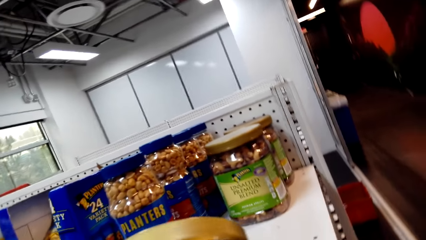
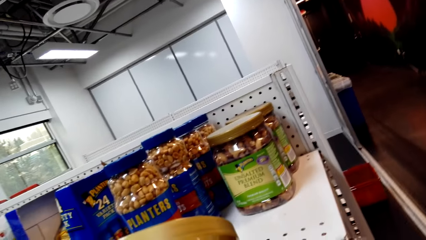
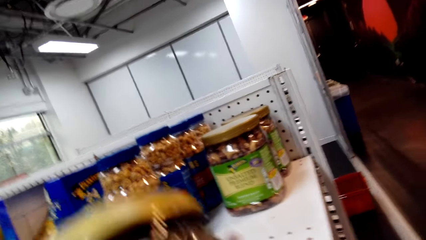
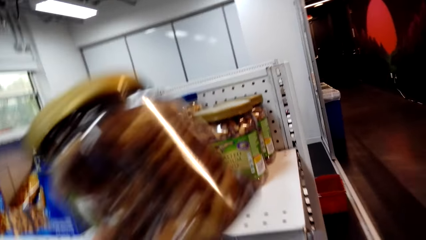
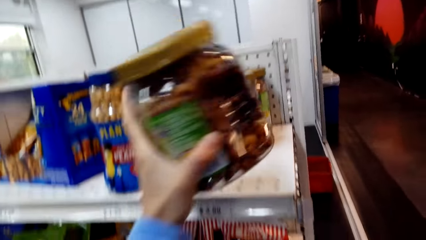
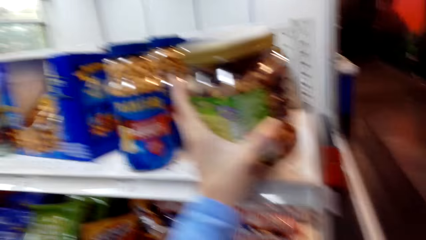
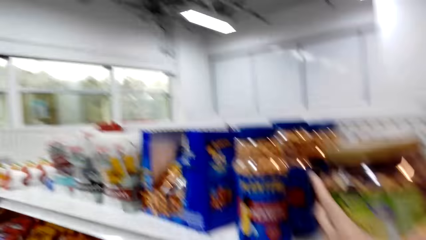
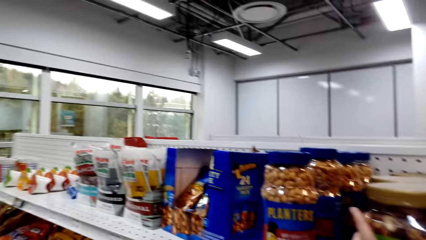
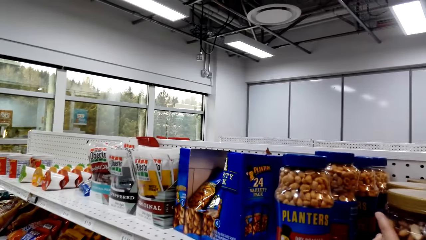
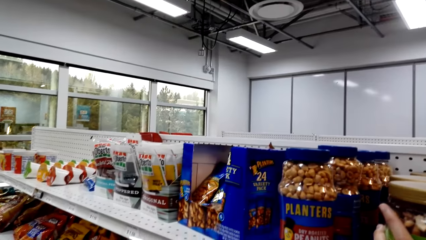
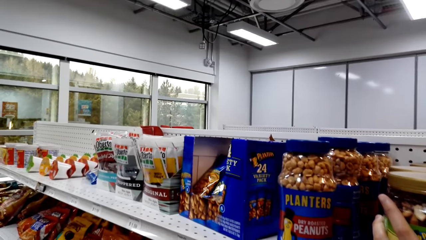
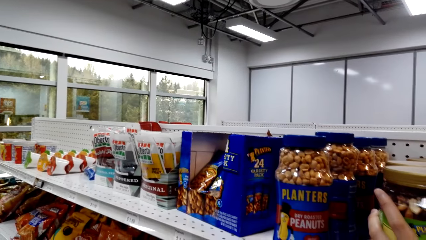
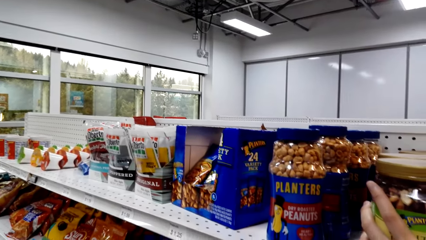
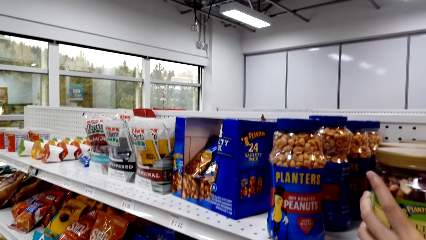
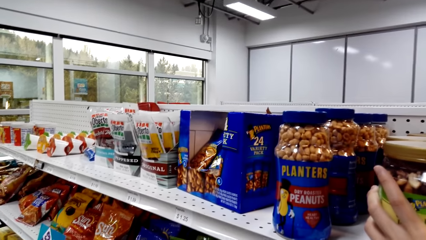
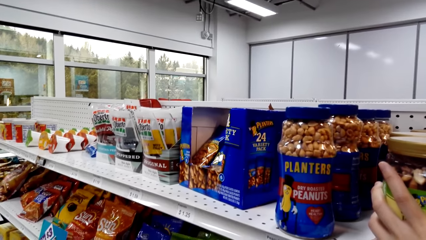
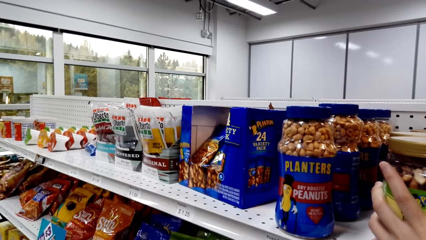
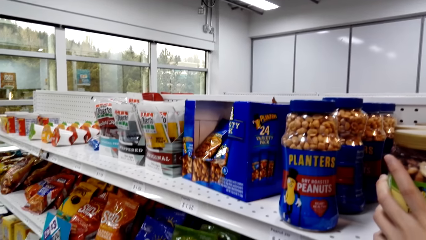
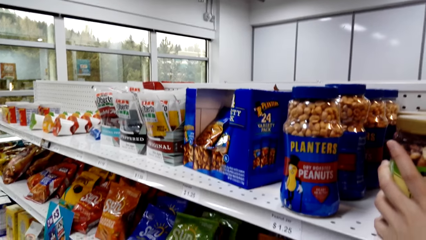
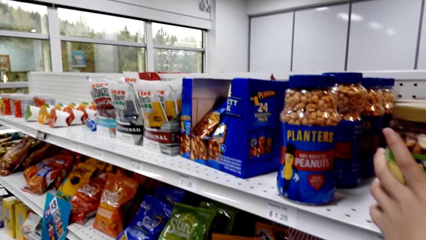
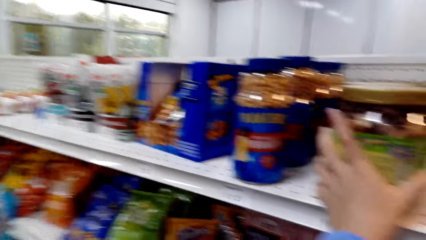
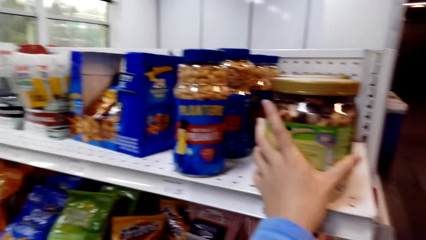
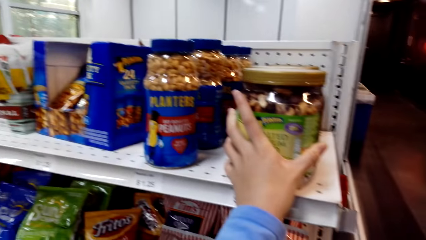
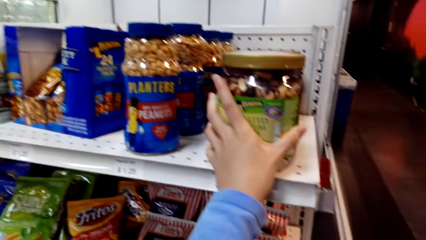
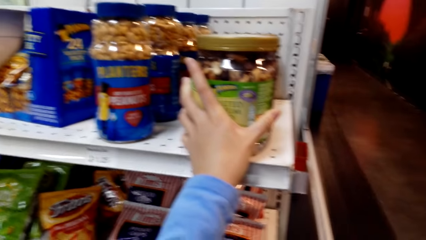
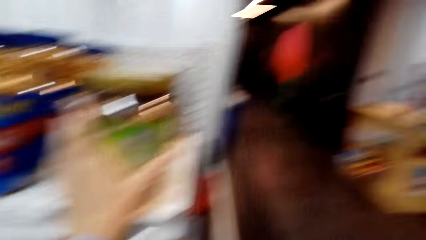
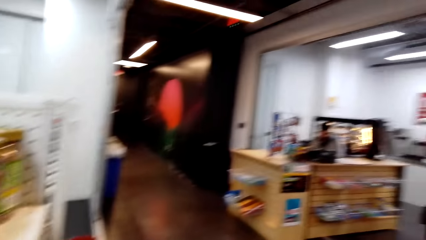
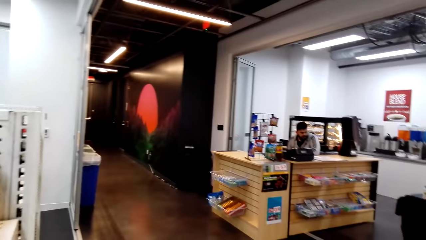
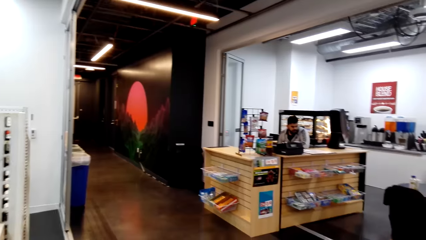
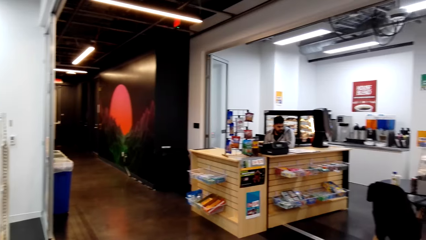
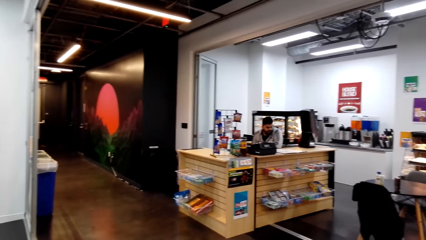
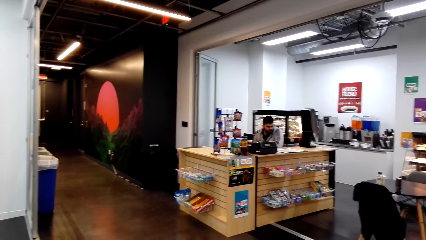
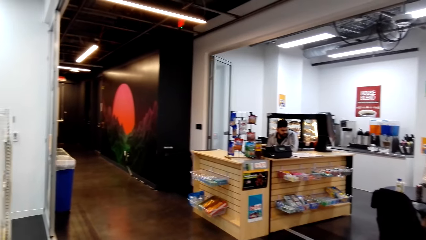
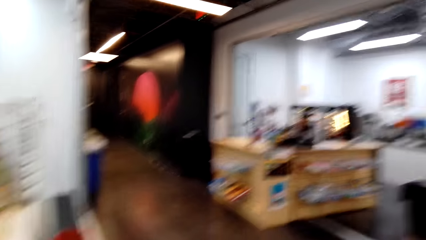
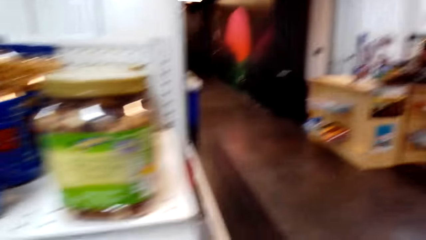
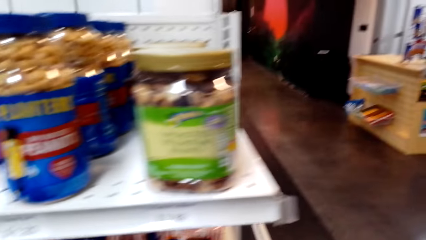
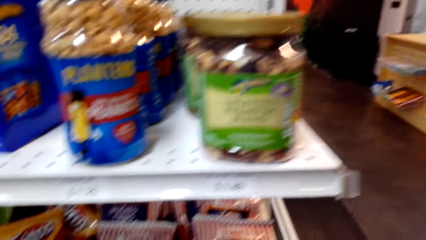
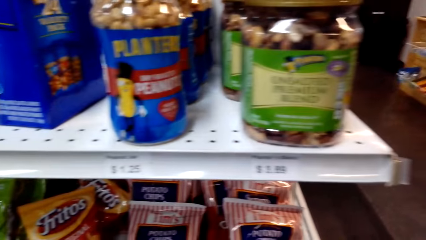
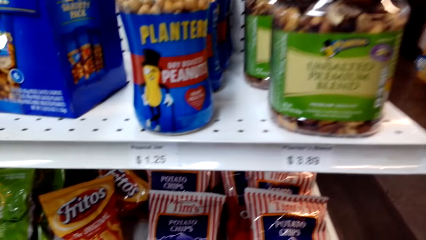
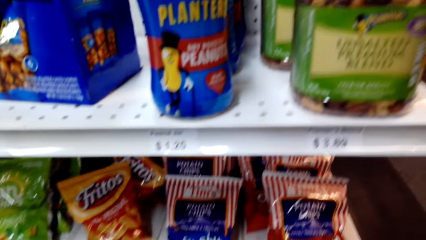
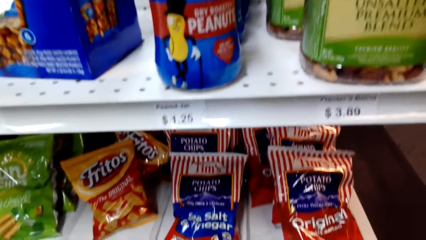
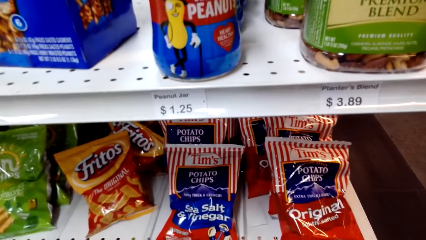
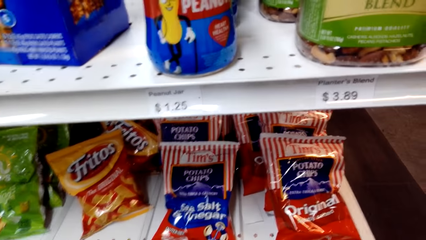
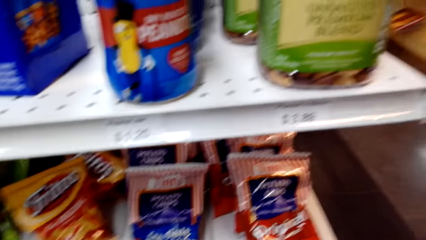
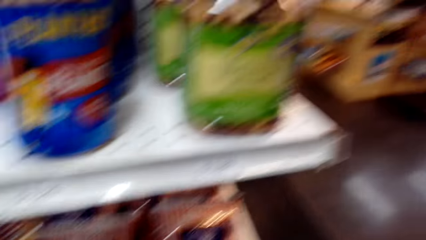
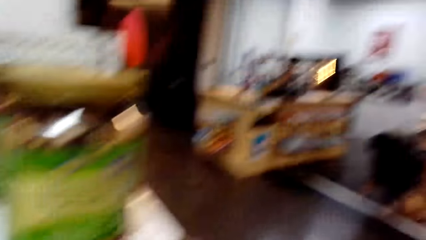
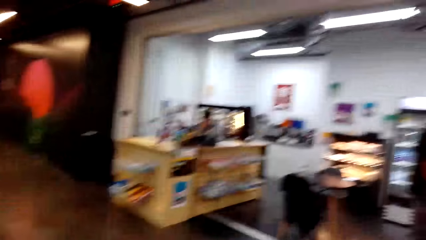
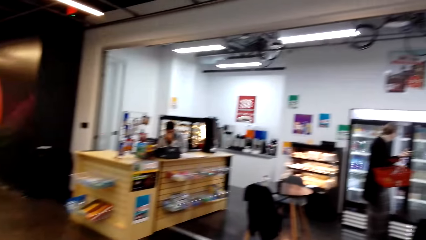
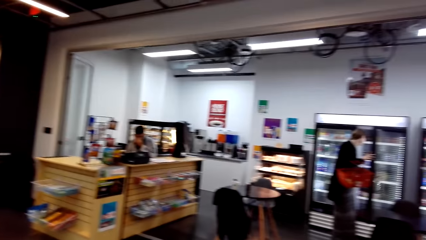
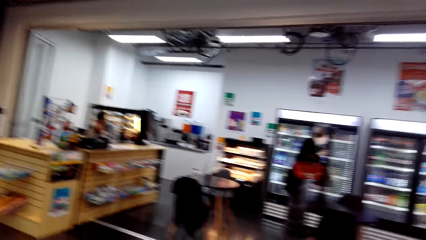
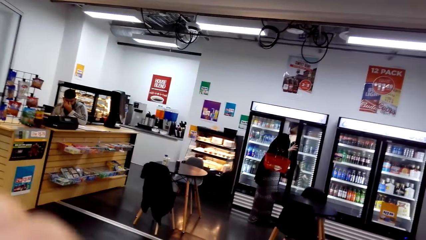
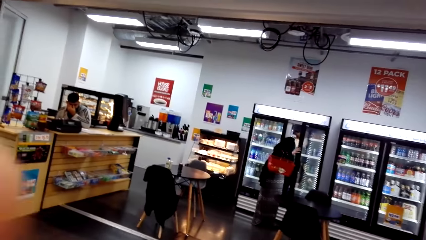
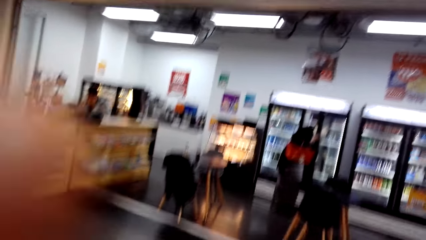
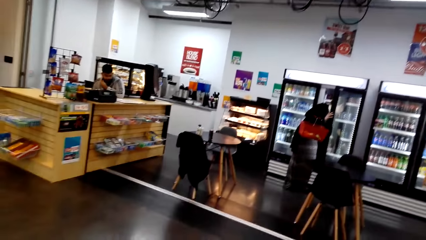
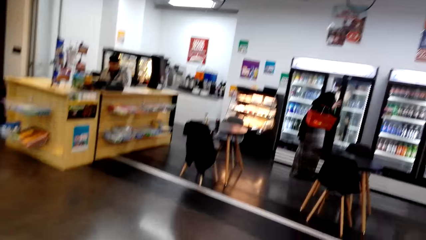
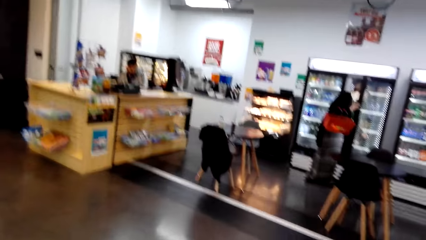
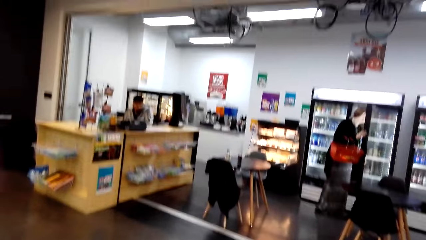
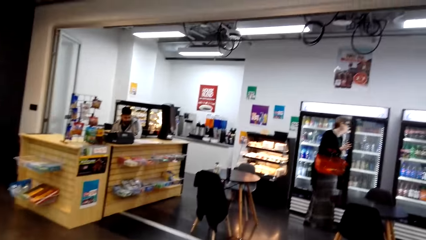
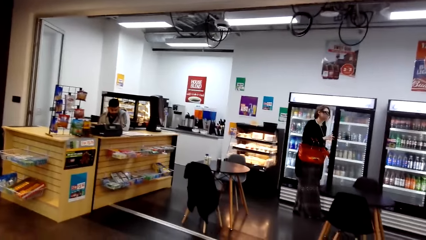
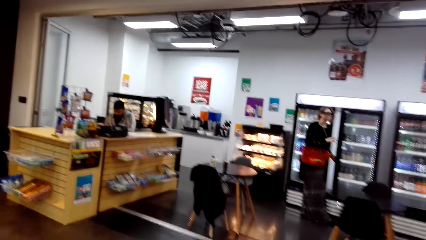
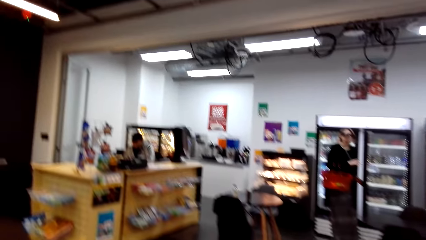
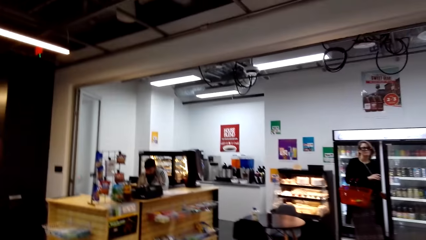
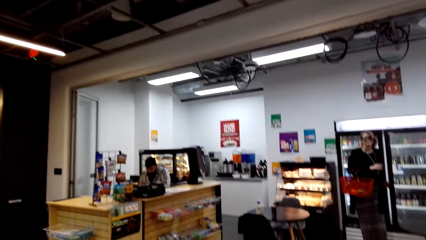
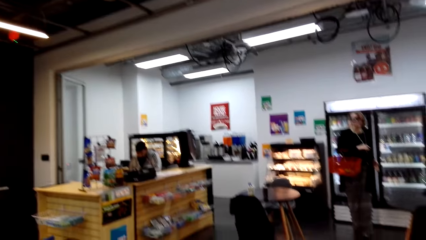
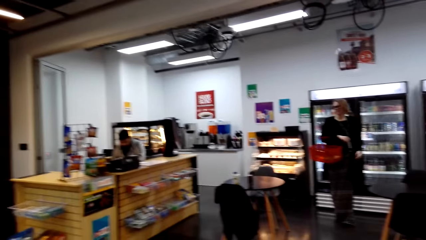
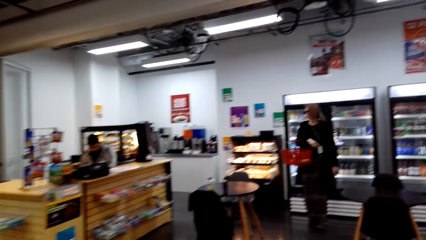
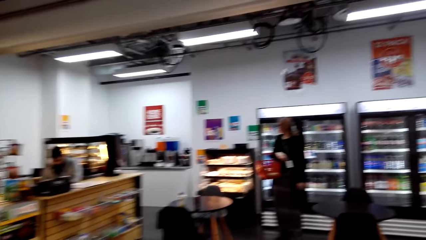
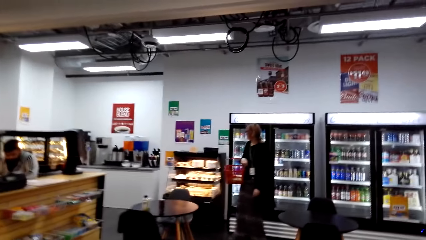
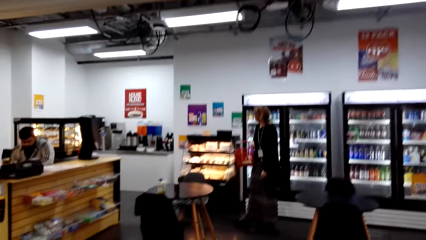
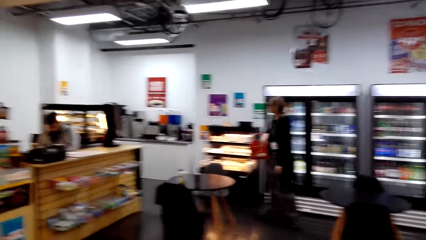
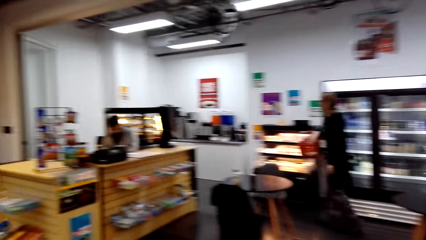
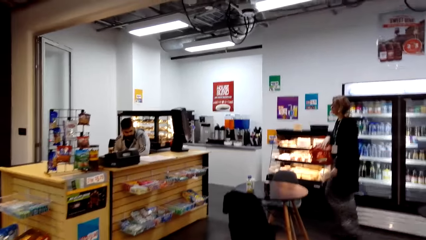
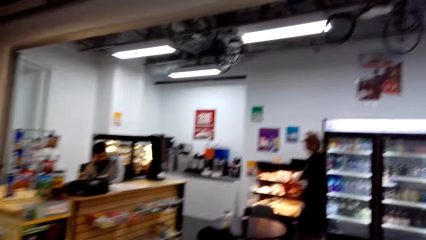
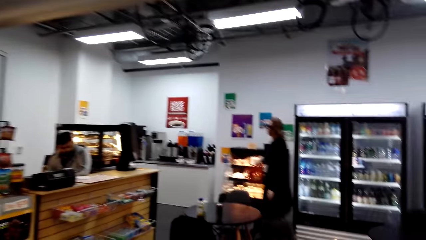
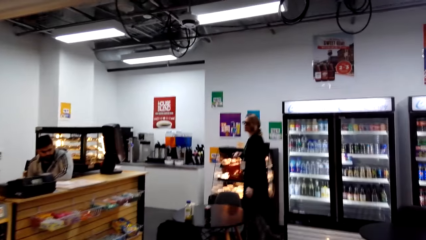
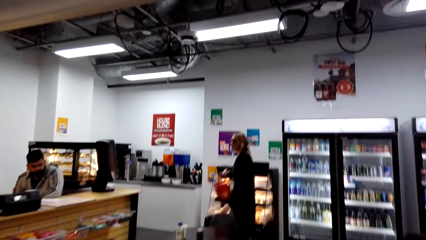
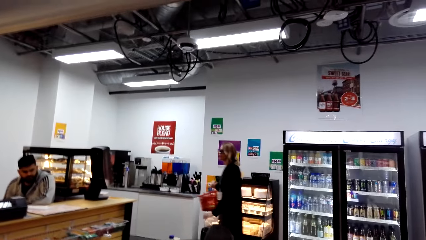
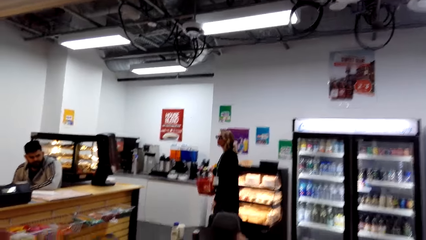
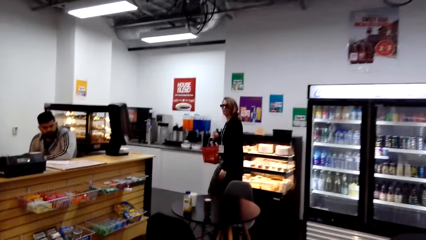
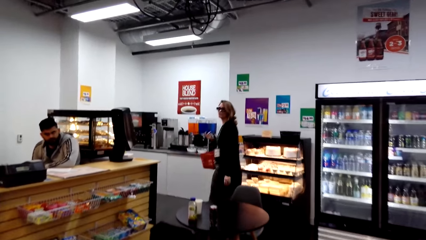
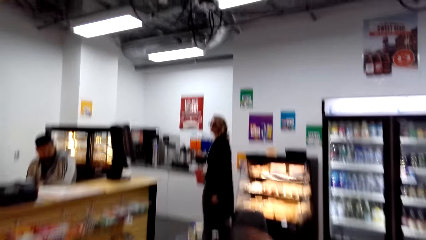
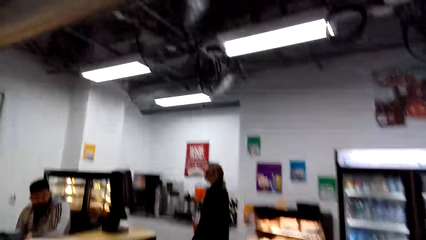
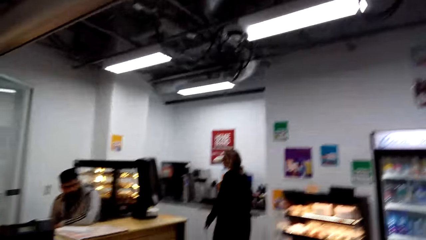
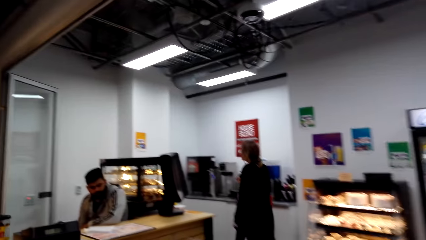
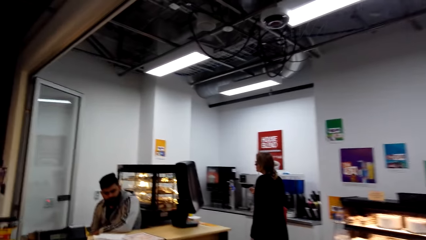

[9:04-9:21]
The camera wearer looks around a supermarket. They return a tin of unsalted premium blend on a shelf. They look around the supermarket. A man sits on the chair. The camera wearer looks around. The man sits on the chair. The camera wearer walks around the supermarket. A lady opens the fridge. The camera wearer interacts with a lady. A woman walks around the supermarket. The camera wearer walks around the supermarket.
